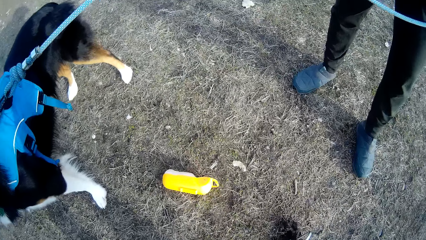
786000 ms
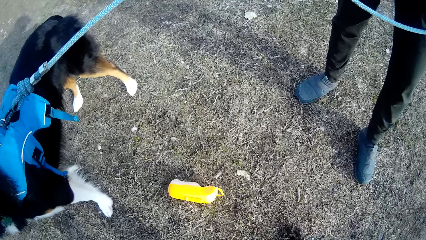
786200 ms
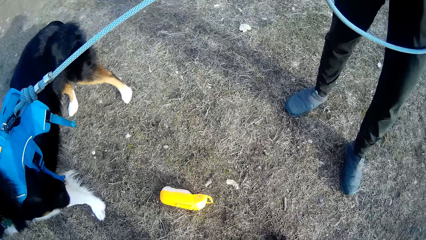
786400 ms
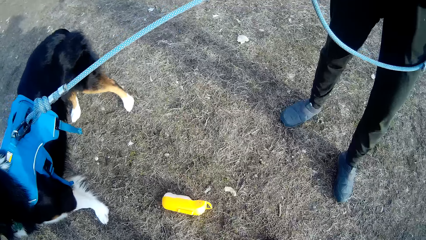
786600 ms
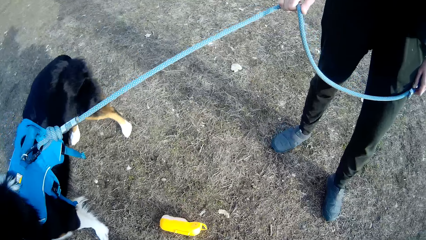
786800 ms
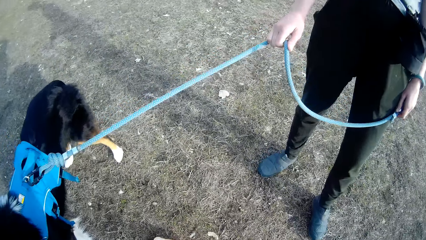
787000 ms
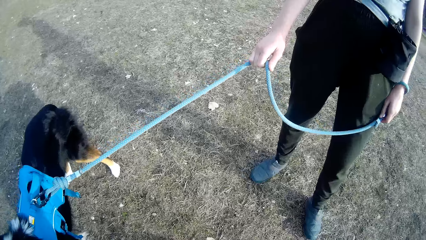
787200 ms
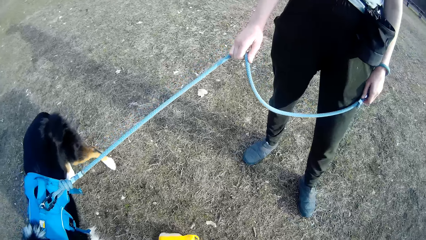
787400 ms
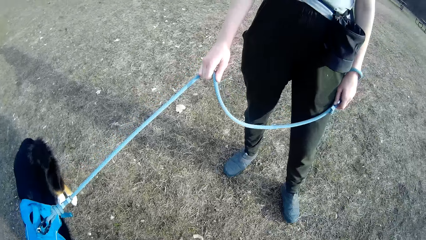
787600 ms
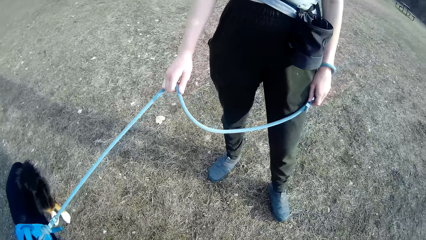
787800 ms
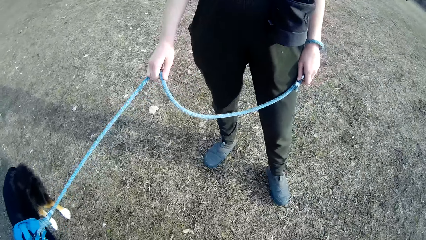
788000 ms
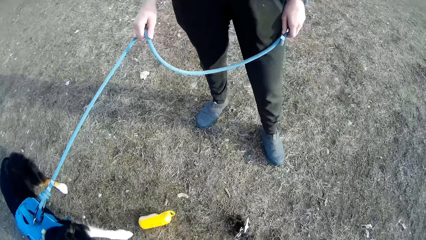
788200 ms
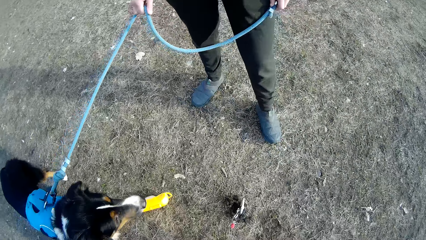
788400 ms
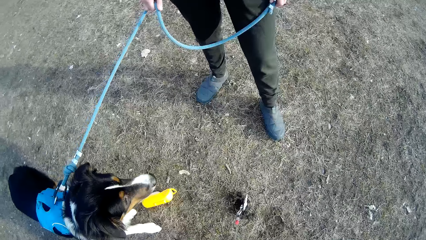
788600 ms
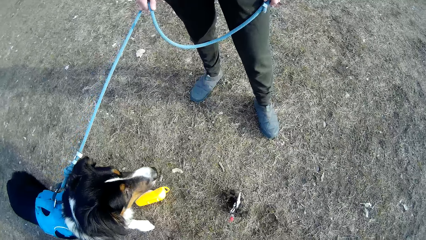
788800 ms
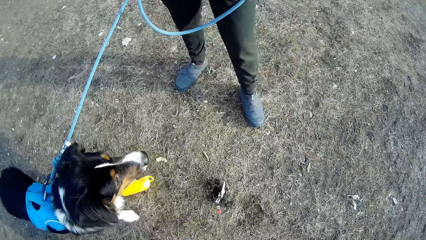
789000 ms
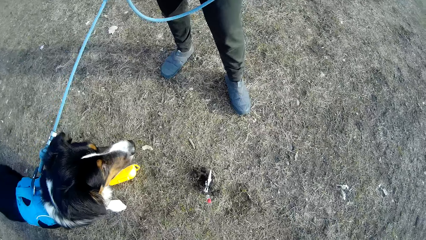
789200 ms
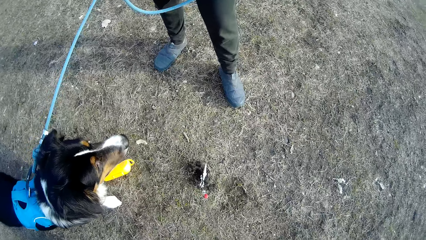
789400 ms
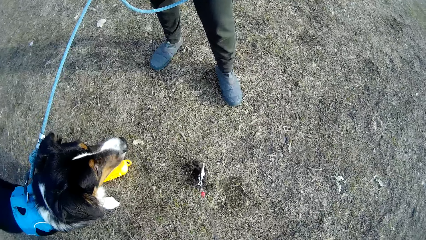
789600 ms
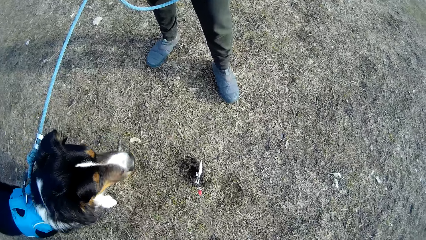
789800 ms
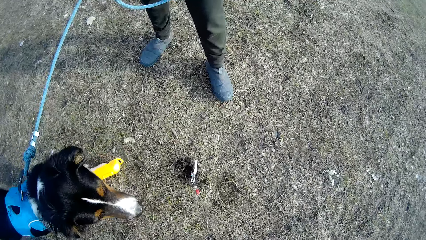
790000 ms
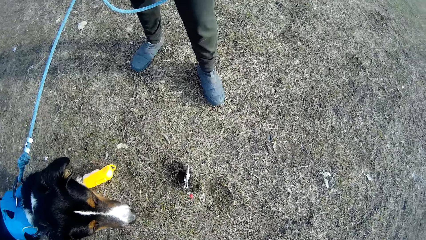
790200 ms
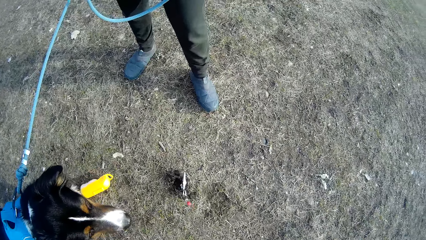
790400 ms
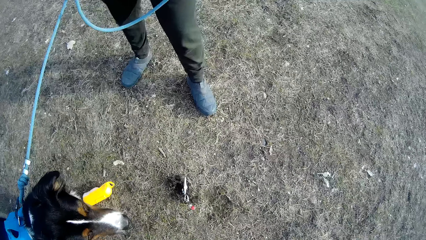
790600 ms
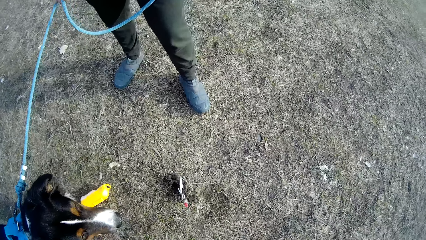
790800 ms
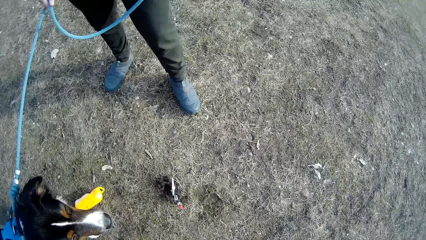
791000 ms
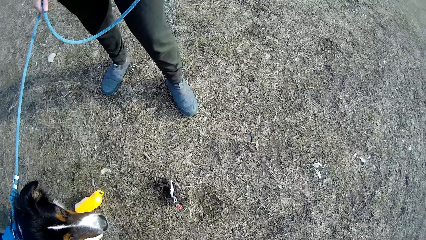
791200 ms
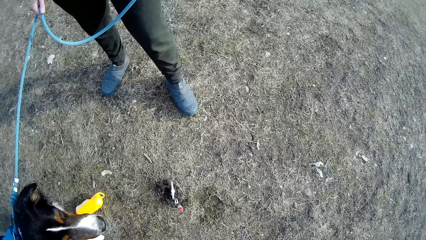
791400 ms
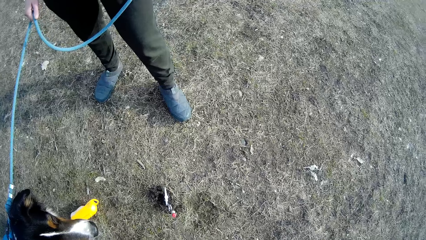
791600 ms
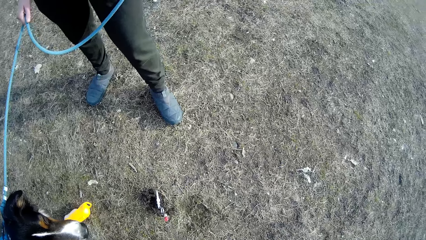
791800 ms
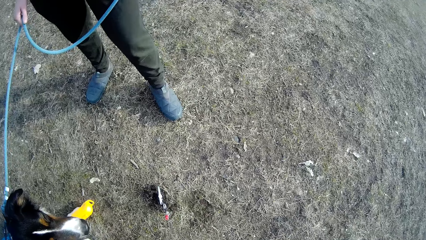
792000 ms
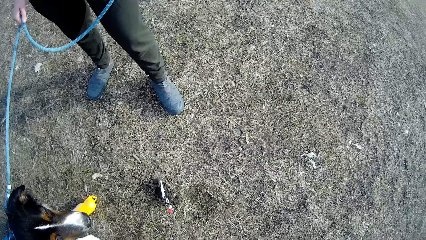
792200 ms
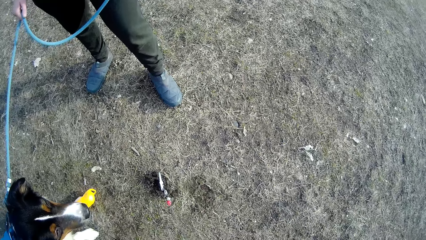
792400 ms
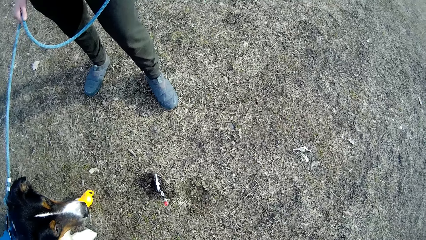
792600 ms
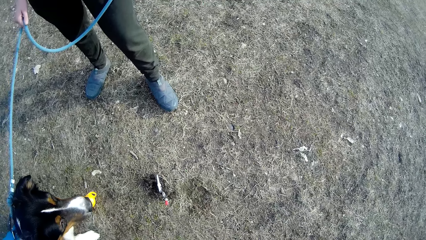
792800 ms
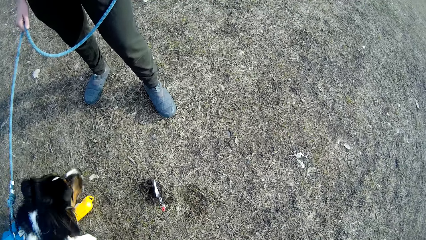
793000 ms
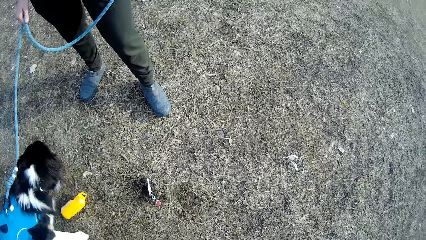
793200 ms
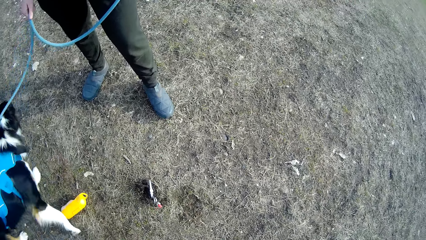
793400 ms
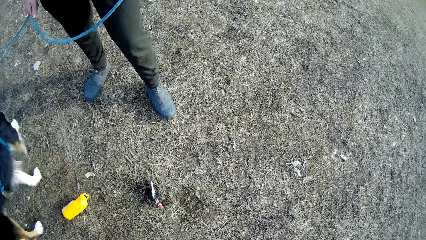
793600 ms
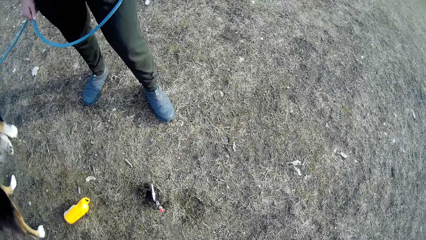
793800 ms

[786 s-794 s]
The lady holds the dog's leash with both hands. The camera wearer looks around.

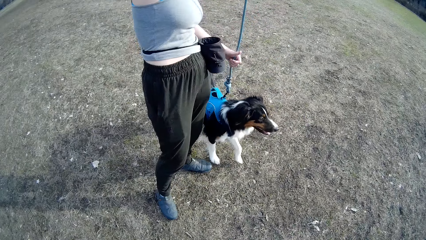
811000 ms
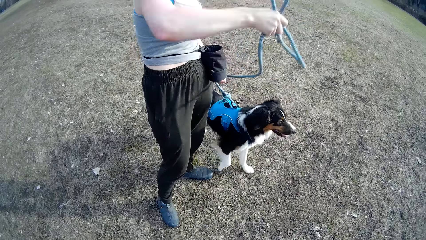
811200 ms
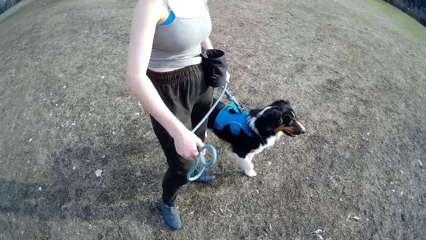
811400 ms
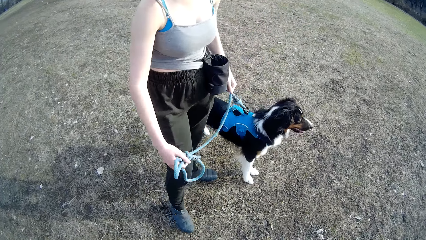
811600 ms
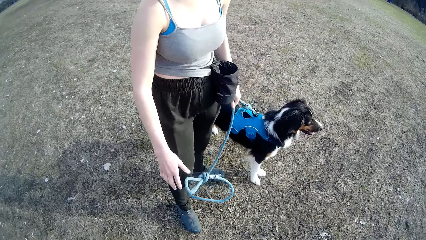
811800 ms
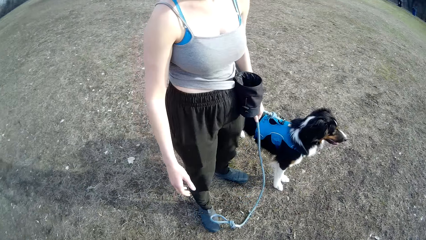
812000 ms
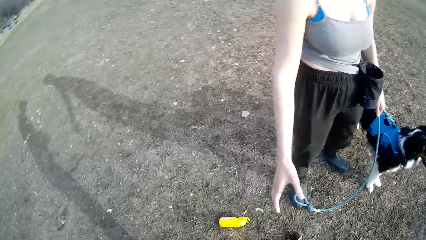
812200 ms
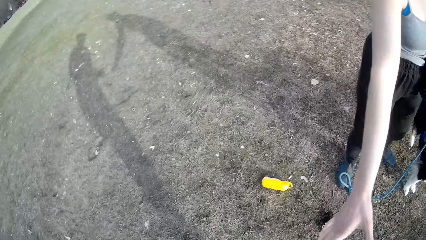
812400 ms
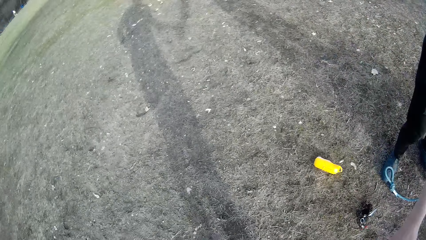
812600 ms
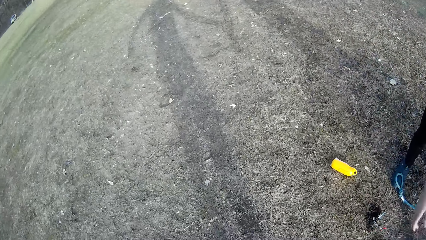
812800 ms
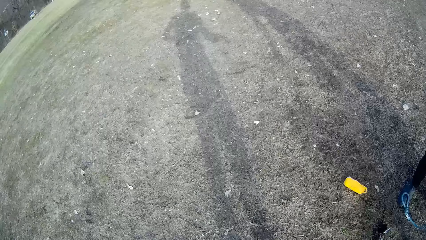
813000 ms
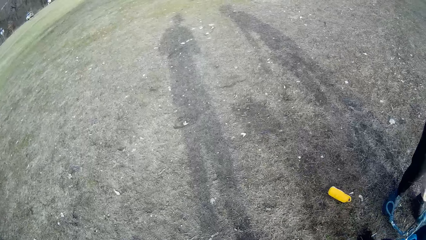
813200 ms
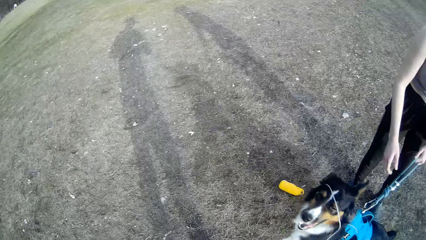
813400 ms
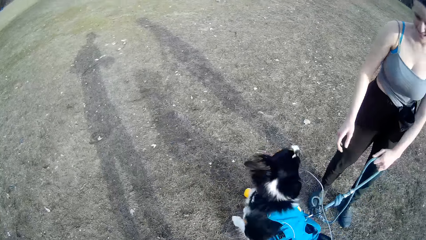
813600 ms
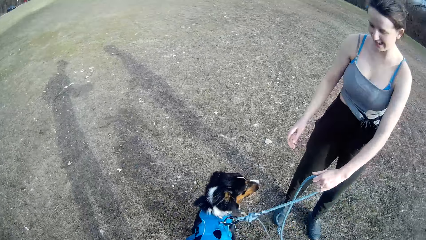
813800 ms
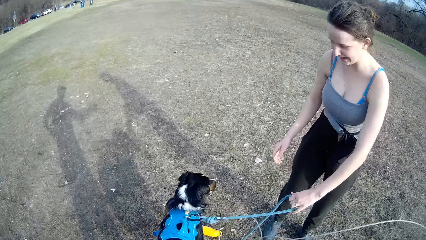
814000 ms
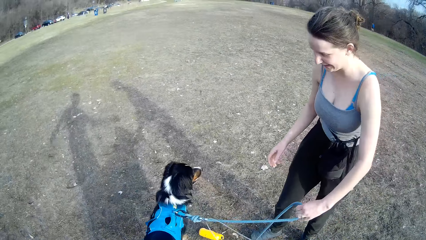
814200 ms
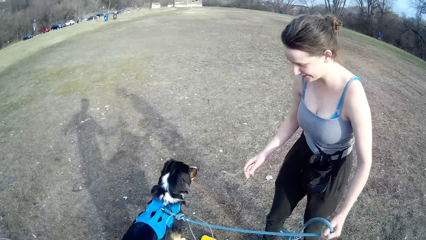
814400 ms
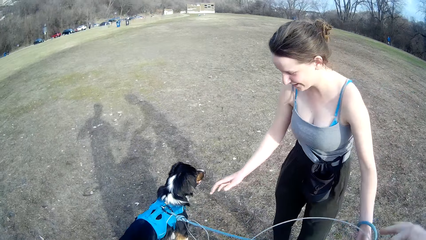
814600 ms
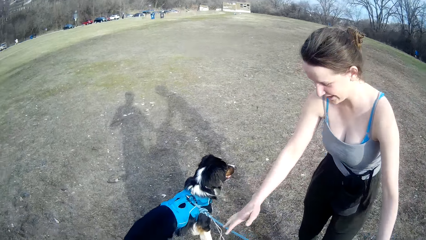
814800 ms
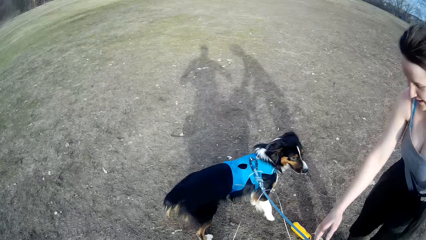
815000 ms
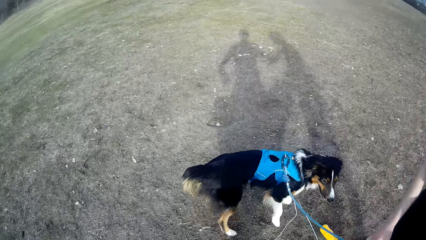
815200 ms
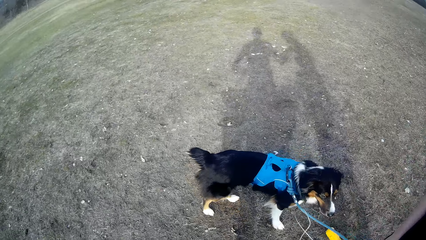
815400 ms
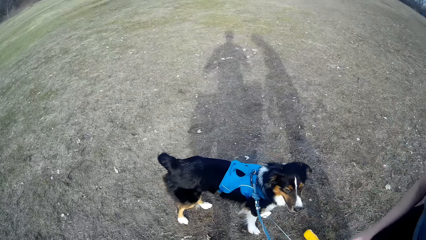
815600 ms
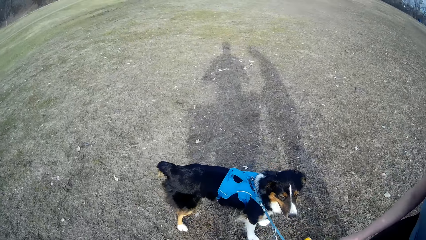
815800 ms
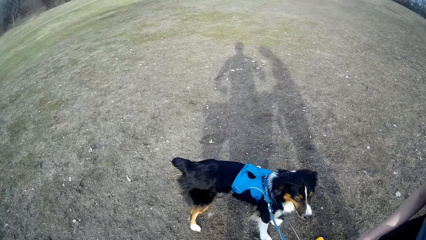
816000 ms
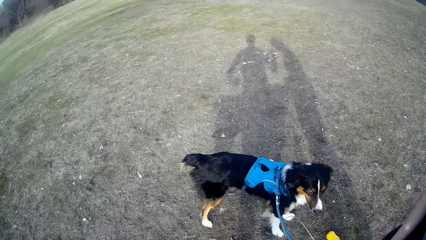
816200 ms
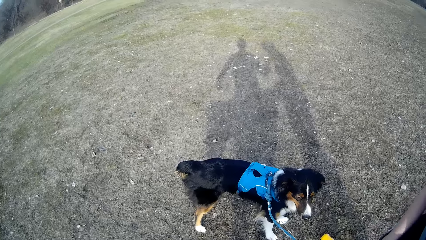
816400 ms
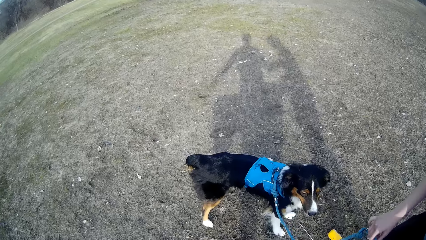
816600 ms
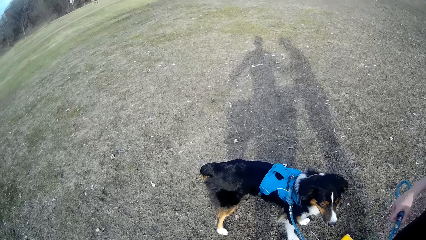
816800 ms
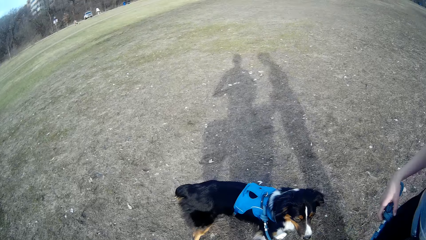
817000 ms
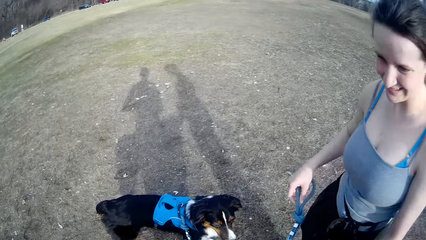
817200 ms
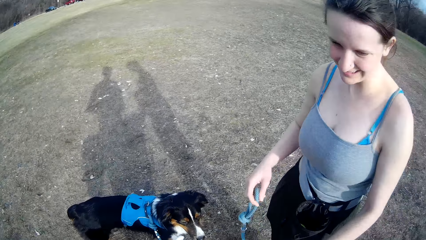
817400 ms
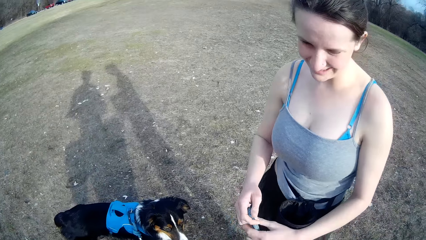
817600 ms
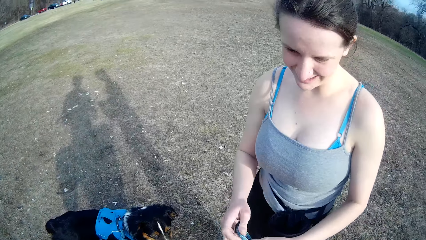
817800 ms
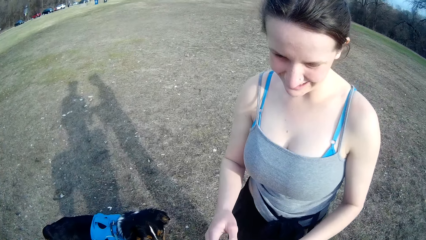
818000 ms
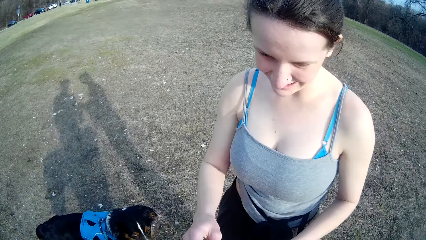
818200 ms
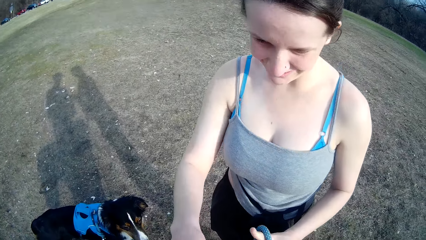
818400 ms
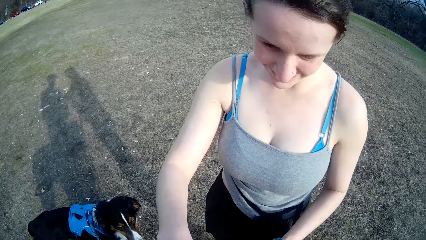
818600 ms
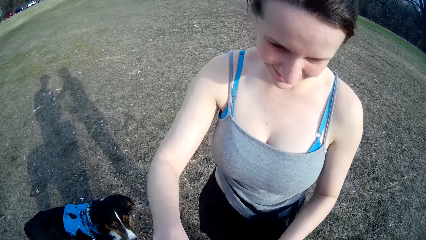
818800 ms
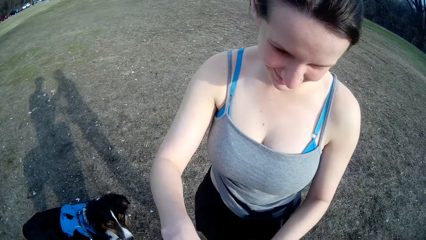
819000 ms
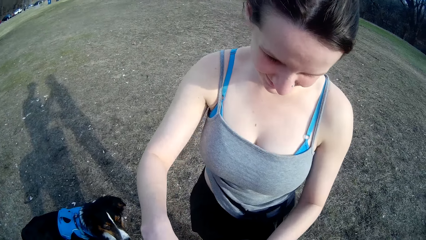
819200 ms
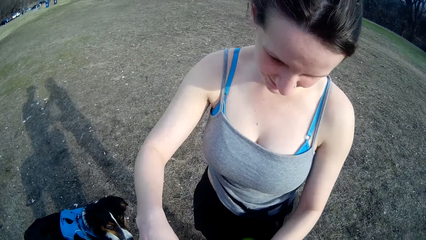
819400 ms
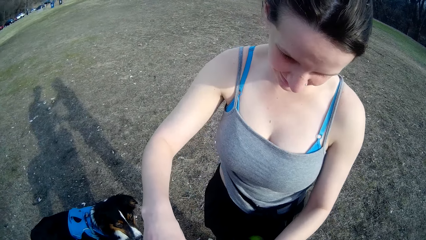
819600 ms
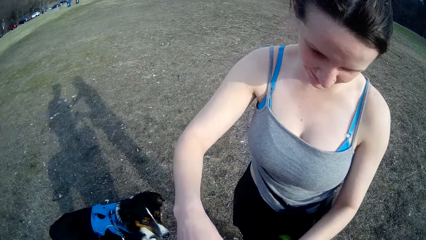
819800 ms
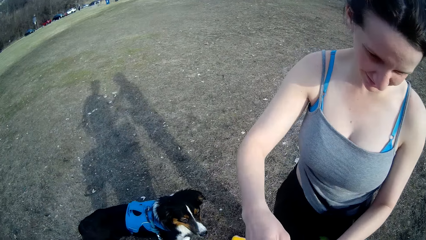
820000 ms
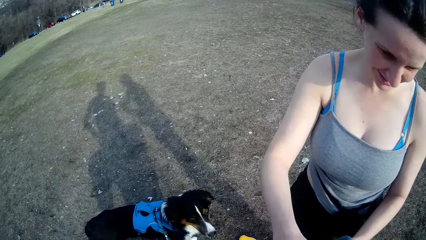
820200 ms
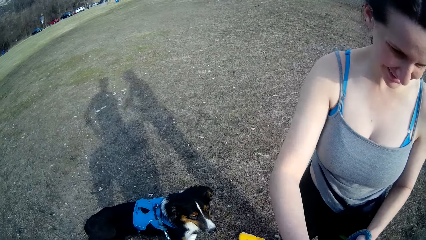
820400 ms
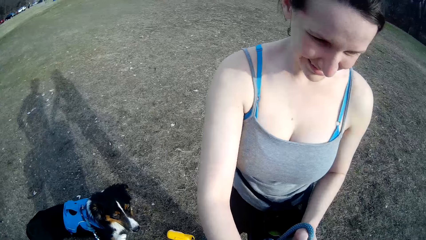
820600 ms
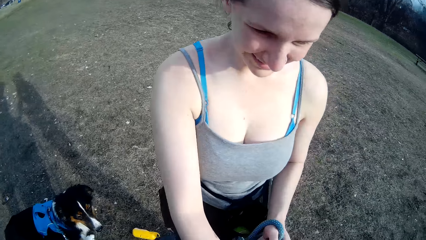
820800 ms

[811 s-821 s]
The camera wearer gives the lady something. The lady picks another dog leash from the camera wearer. The camera wearer wraps the leash on the dog. They look at the dog.
